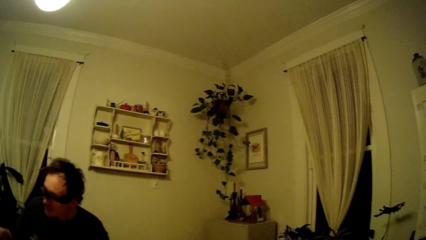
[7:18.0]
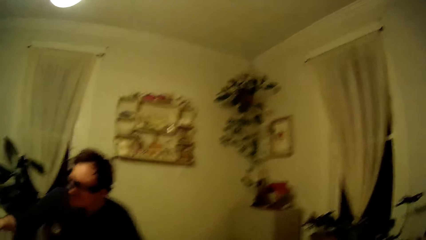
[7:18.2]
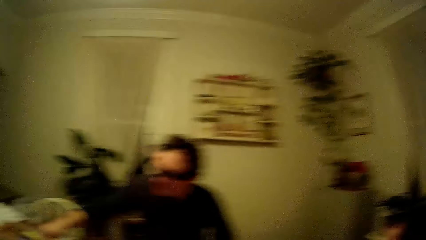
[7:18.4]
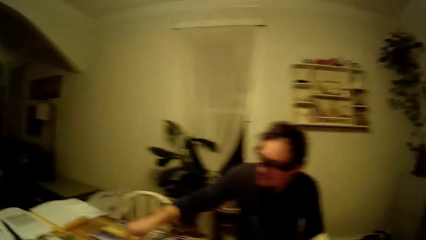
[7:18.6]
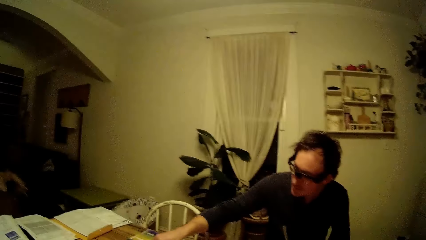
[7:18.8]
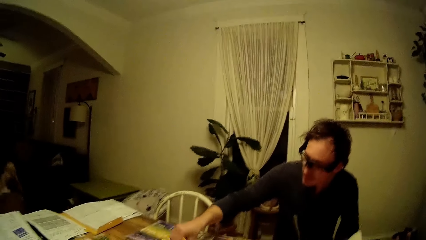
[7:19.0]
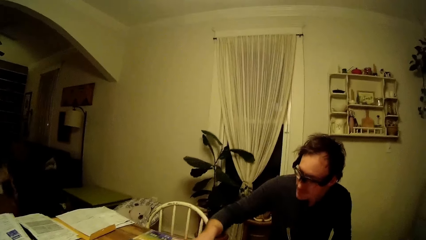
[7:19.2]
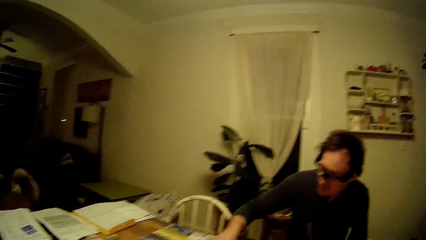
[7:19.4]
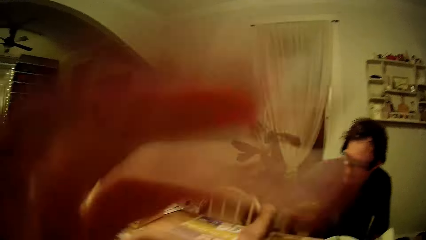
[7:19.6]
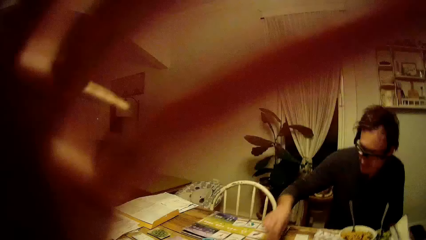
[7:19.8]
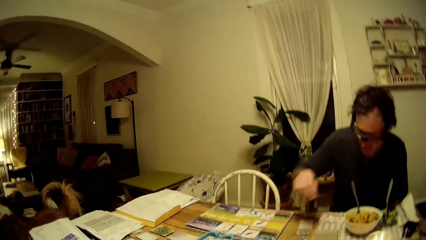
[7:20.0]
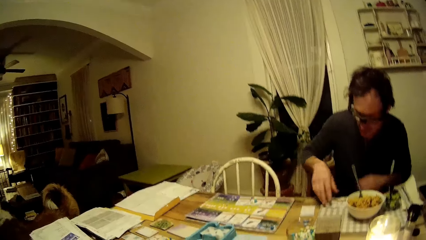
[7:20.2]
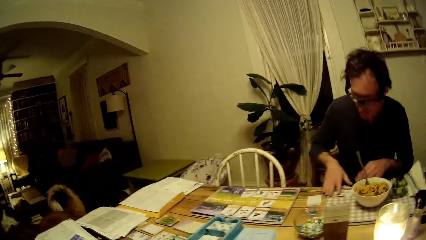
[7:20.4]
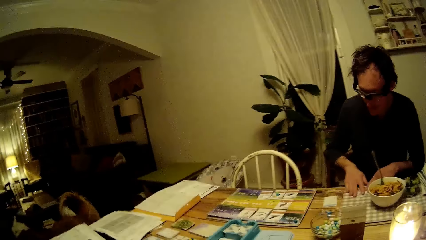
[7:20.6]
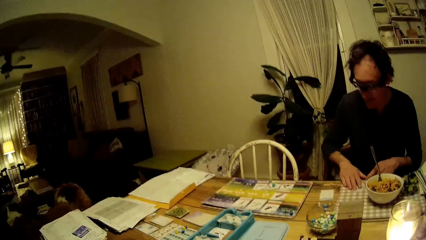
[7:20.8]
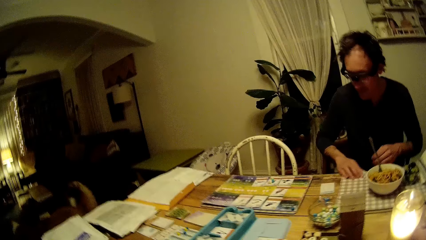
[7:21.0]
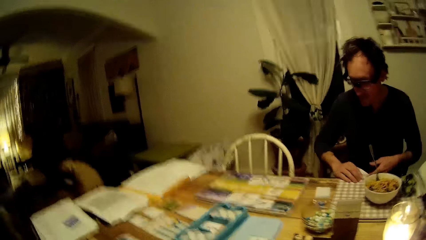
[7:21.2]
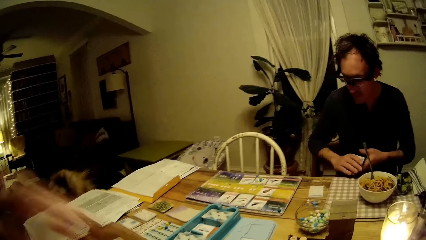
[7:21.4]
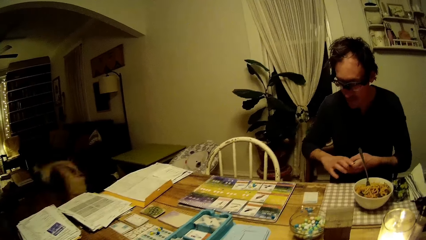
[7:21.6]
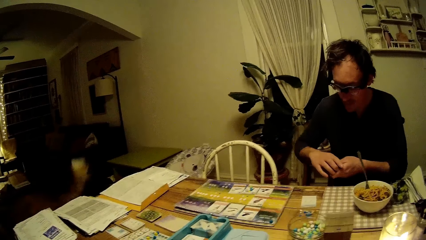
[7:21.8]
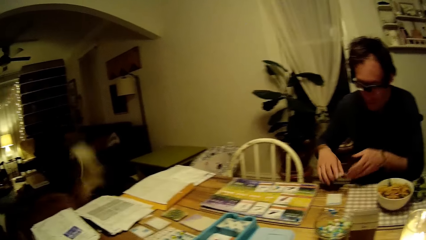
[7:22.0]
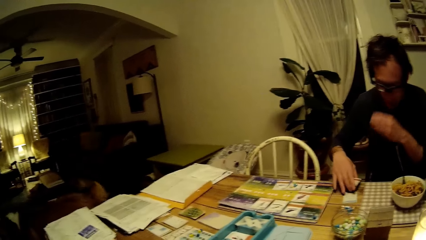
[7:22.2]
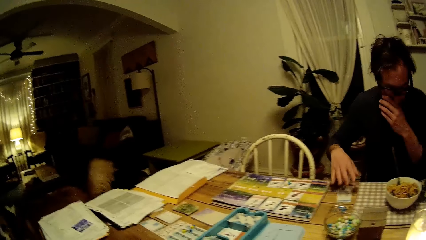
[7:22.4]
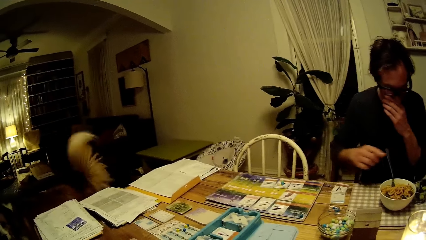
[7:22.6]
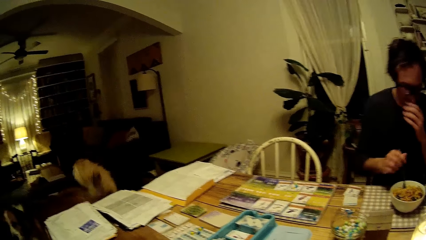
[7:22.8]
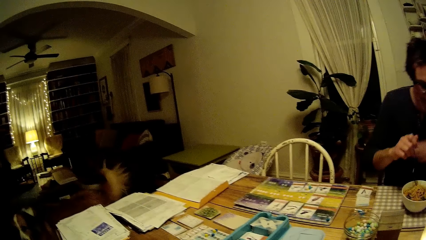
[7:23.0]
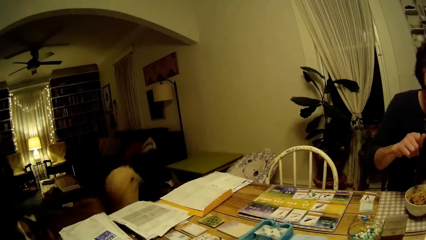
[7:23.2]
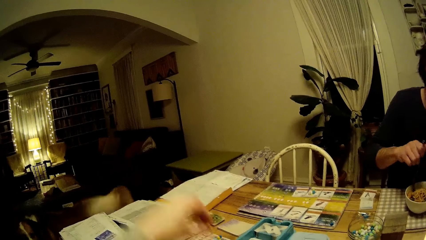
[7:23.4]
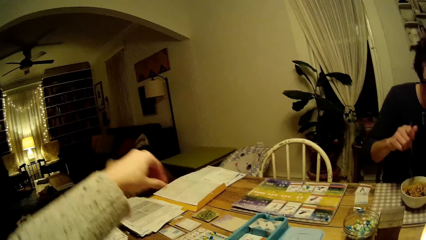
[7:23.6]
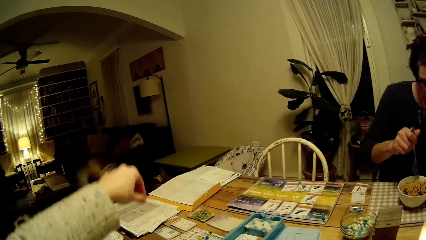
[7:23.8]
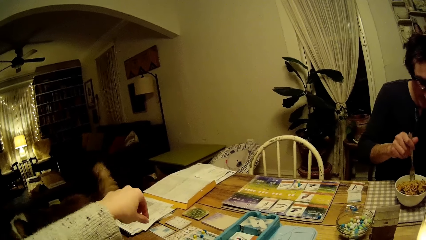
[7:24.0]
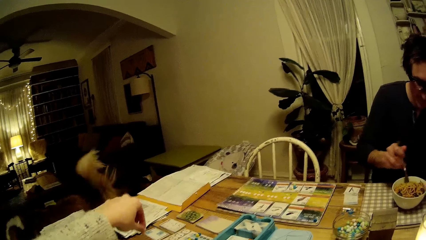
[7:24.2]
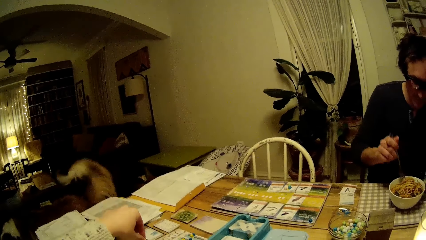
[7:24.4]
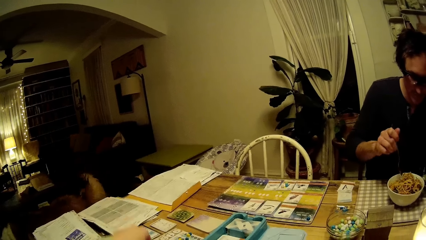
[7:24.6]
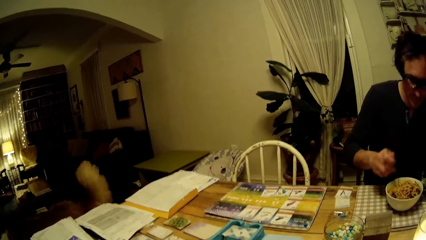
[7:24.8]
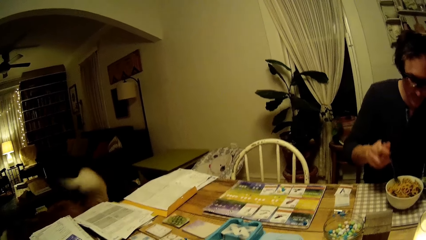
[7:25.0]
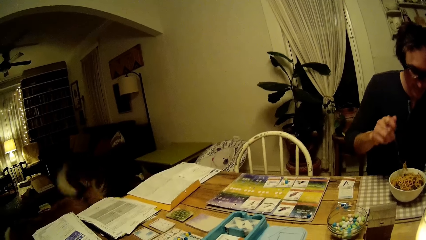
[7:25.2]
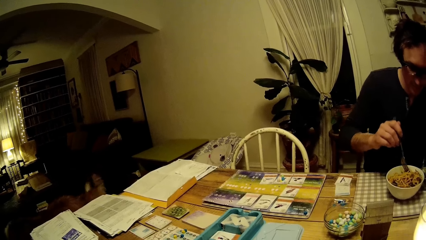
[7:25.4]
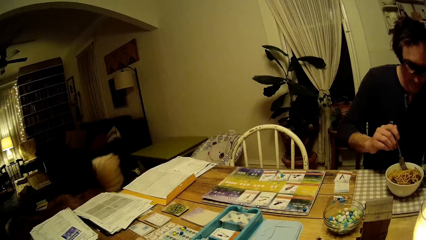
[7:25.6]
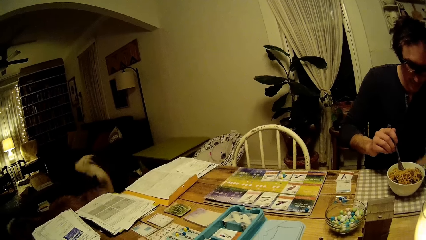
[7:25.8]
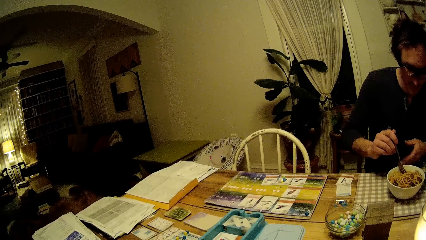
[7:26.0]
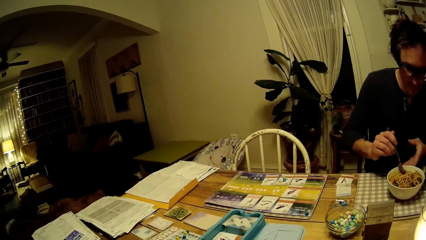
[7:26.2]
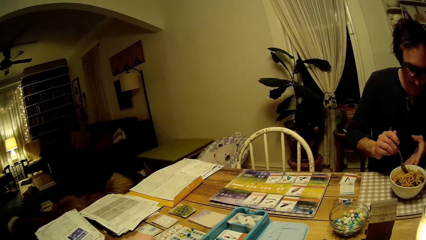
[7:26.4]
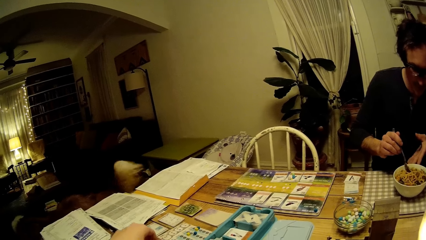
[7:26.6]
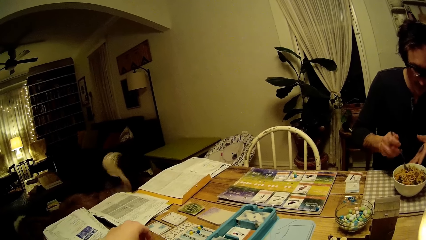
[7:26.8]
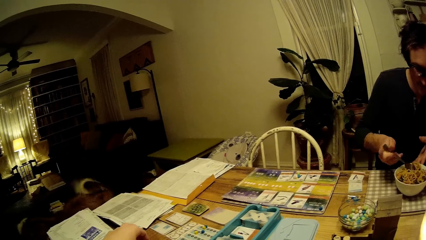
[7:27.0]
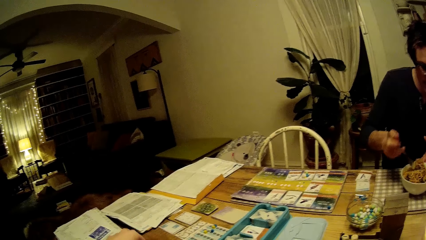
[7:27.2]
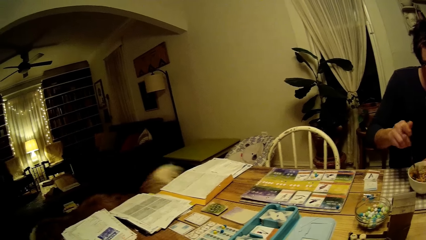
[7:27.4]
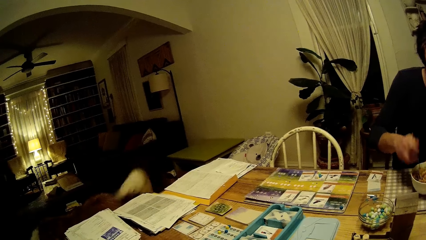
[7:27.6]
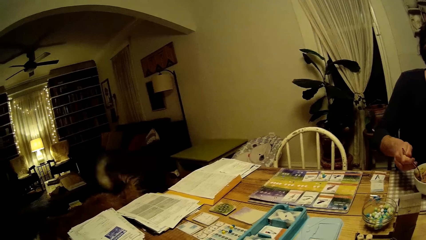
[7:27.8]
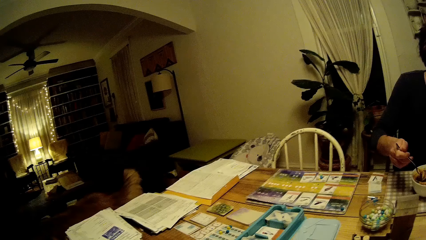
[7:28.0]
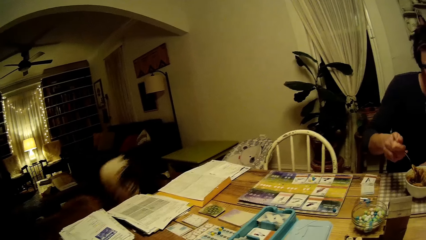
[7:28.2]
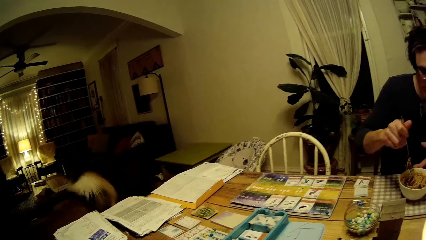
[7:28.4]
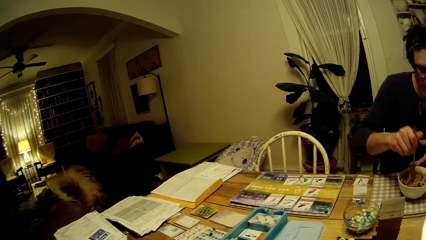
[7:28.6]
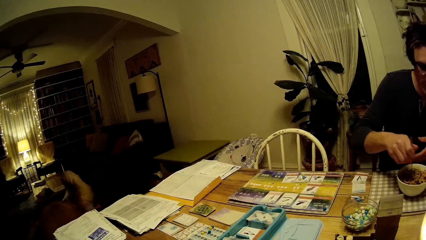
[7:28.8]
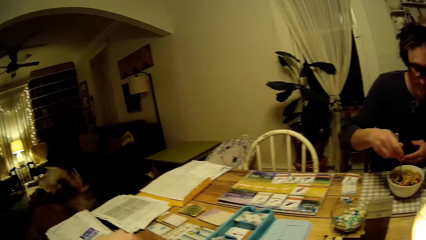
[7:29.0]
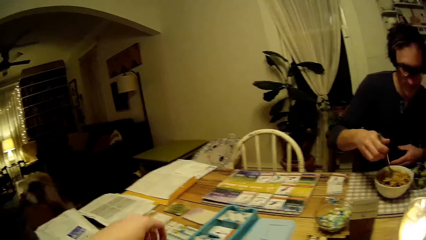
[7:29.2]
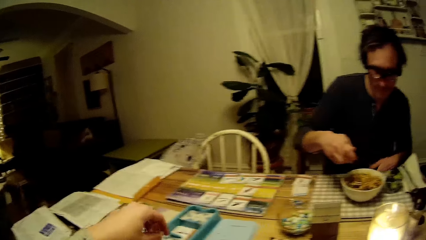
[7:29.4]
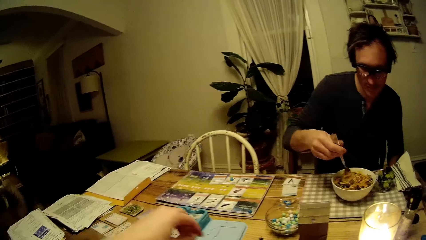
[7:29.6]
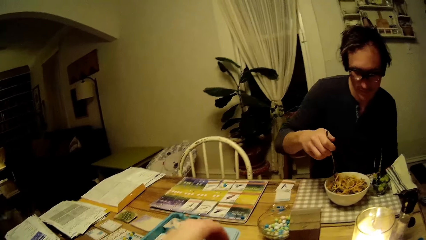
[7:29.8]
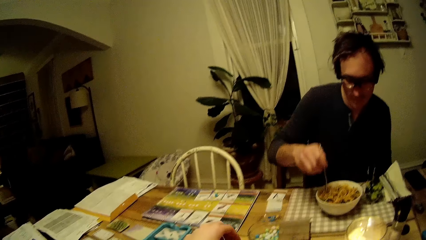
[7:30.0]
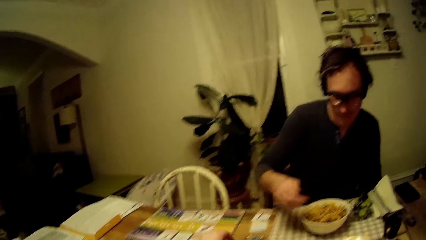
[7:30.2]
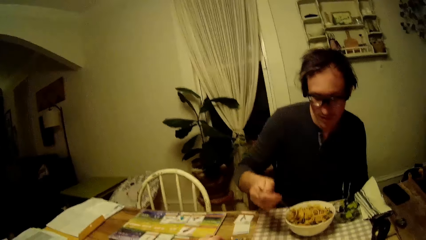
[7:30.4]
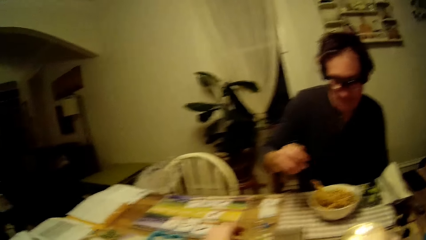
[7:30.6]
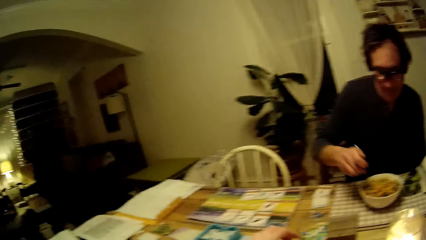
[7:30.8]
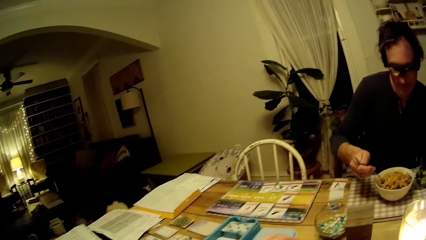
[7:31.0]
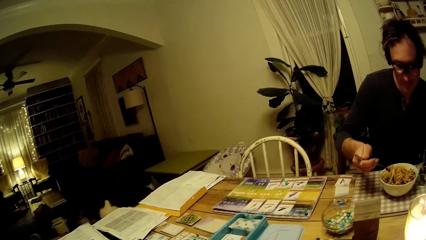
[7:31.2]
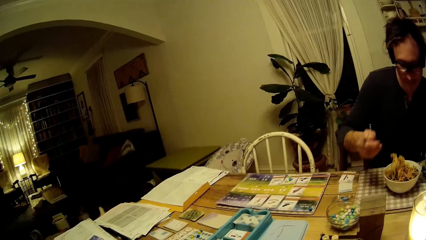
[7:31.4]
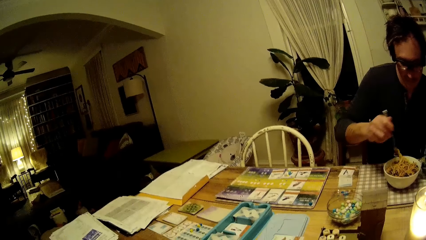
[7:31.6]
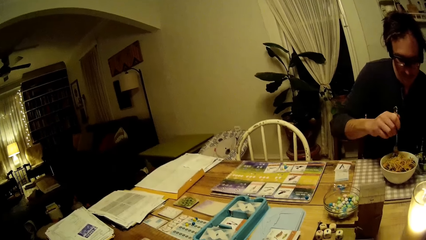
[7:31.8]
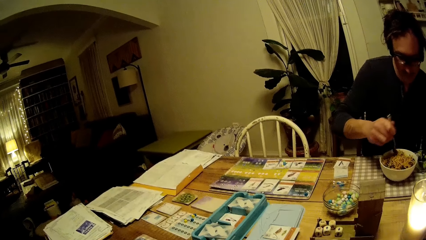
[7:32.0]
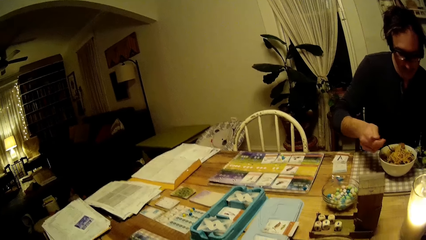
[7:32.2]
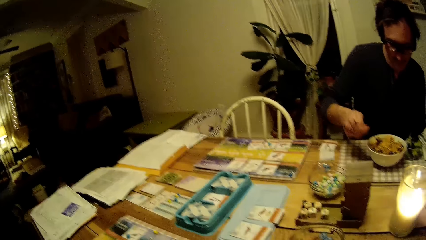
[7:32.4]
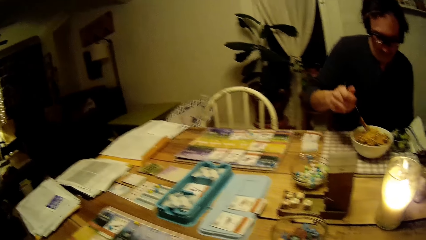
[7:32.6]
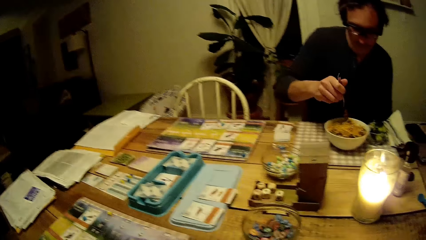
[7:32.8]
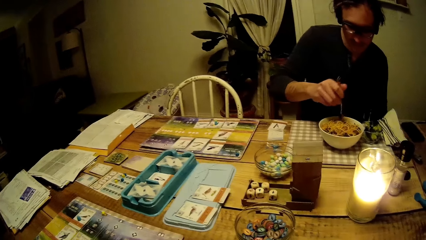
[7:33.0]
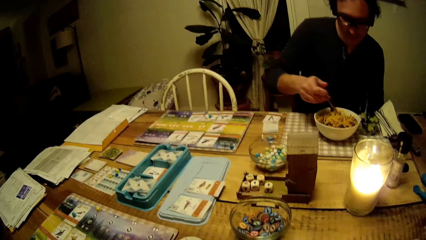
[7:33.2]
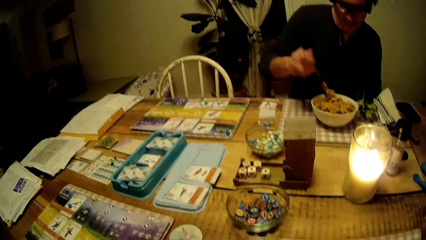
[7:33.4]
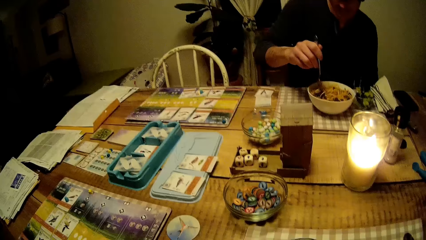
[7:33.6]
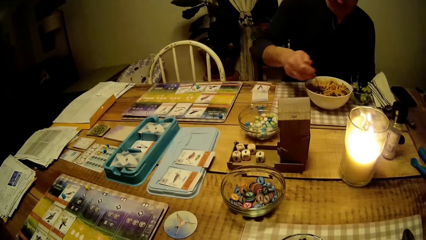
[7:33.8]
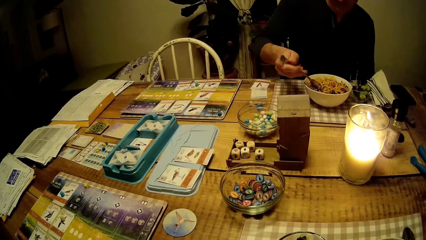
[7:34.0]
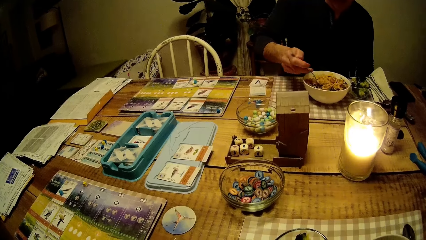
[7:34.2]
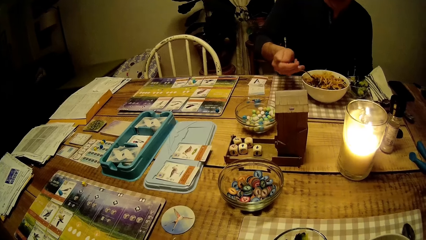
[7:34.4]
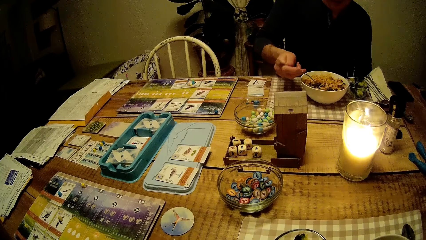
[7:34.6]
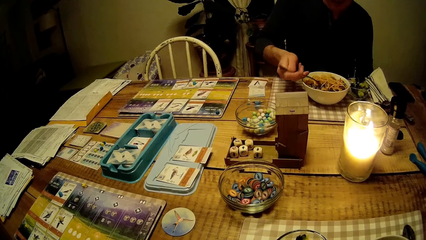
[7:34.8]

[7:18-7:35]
A man picks up the cards on the table with his right hand. The man drops the cards in his right hand on the table. The man picks up the fork in the plate with his right hand. The man mixes food on the plate with a spoon. The camera wearer drops a game stone on the game board with her left hand. She drops a game stone into a container on the table with her left hand.
